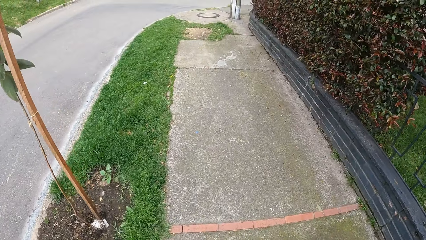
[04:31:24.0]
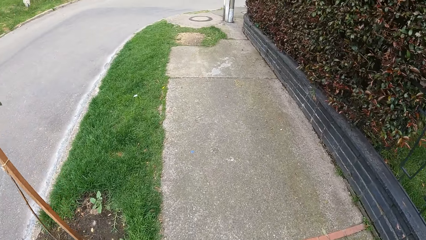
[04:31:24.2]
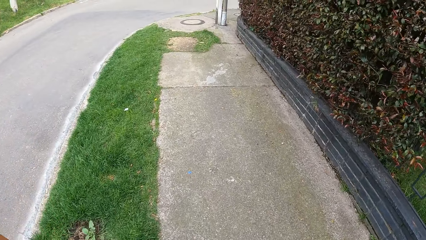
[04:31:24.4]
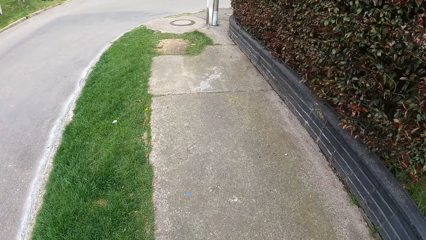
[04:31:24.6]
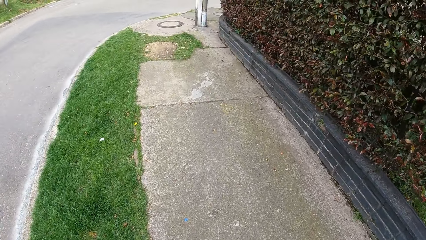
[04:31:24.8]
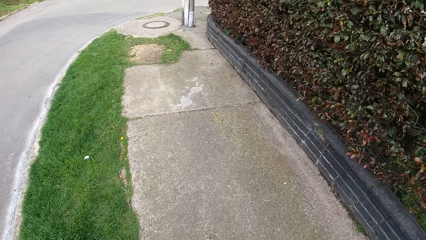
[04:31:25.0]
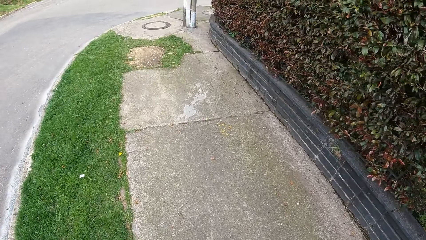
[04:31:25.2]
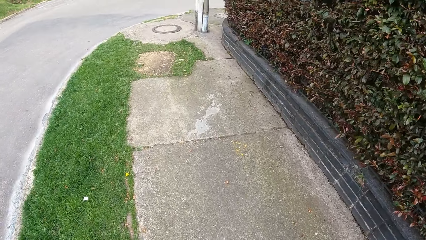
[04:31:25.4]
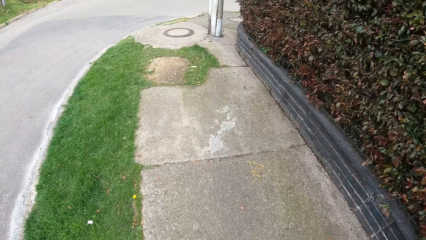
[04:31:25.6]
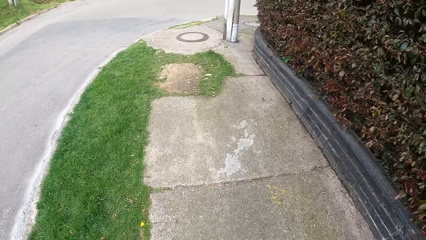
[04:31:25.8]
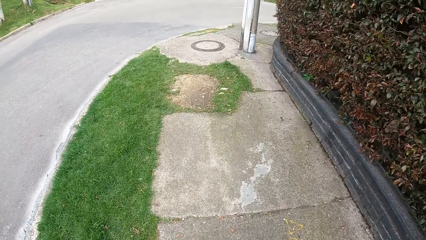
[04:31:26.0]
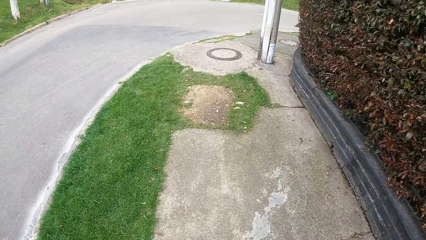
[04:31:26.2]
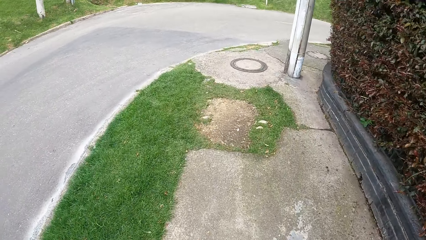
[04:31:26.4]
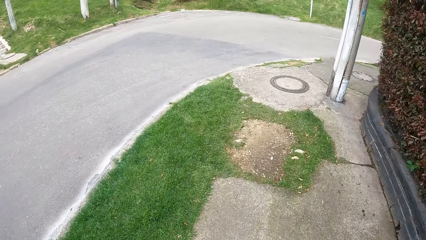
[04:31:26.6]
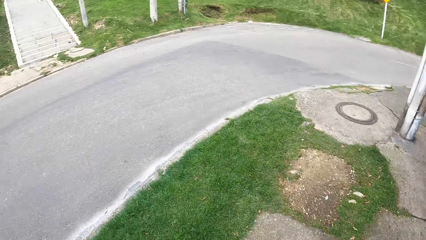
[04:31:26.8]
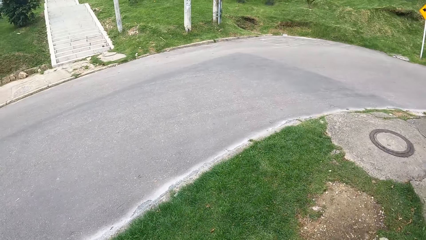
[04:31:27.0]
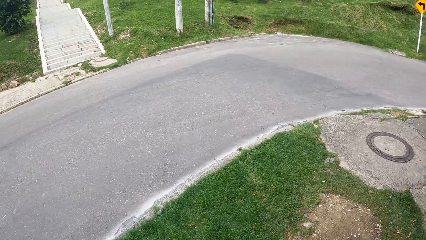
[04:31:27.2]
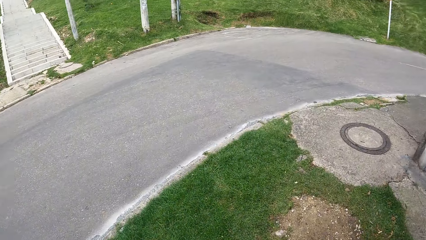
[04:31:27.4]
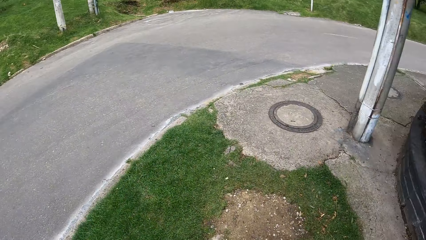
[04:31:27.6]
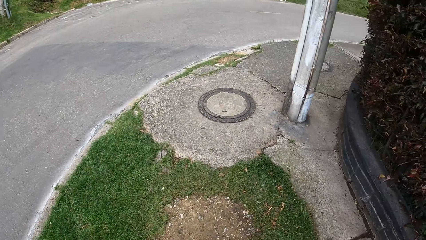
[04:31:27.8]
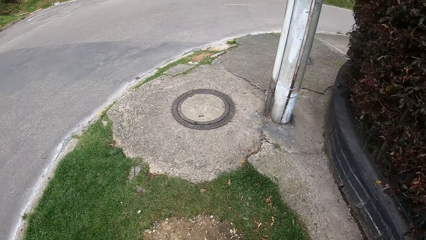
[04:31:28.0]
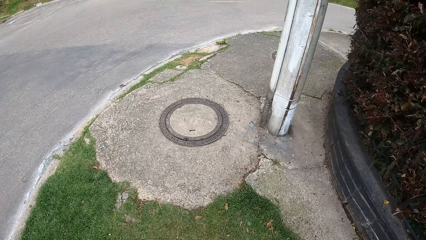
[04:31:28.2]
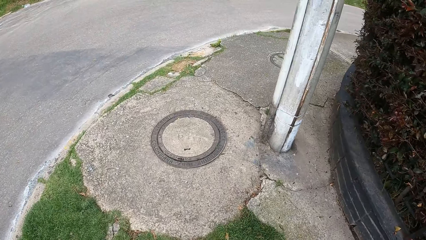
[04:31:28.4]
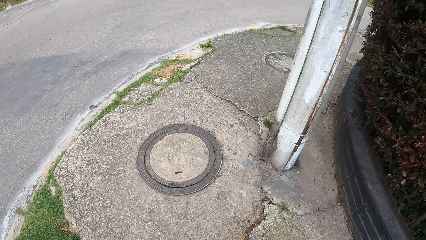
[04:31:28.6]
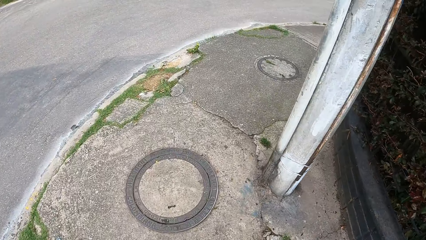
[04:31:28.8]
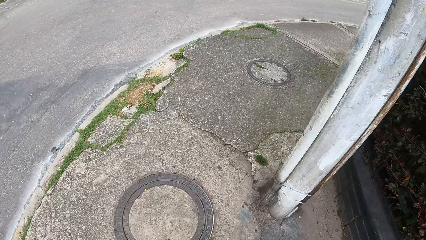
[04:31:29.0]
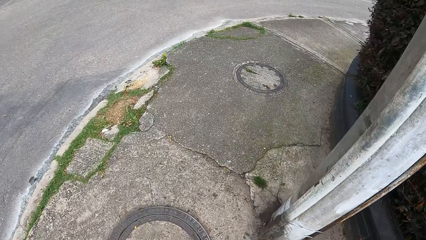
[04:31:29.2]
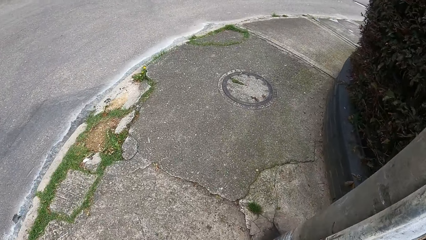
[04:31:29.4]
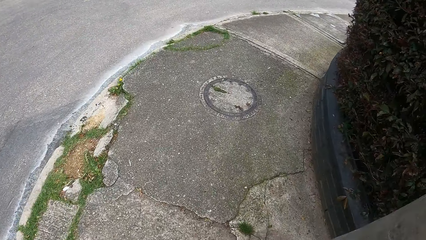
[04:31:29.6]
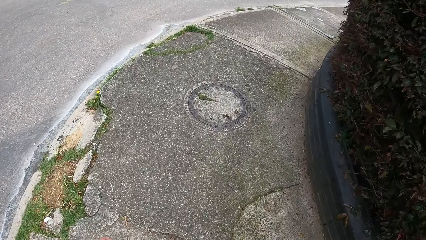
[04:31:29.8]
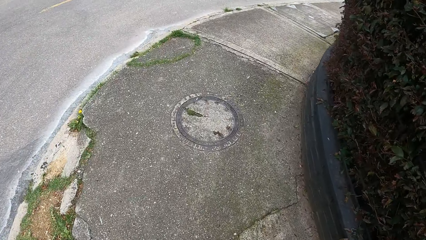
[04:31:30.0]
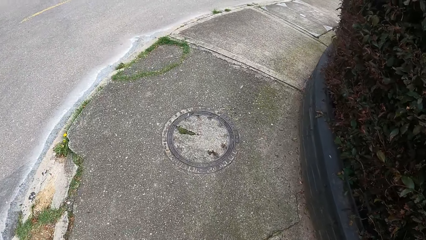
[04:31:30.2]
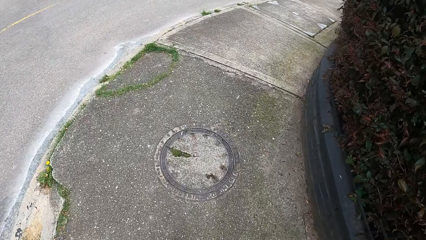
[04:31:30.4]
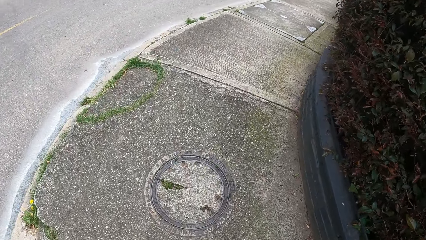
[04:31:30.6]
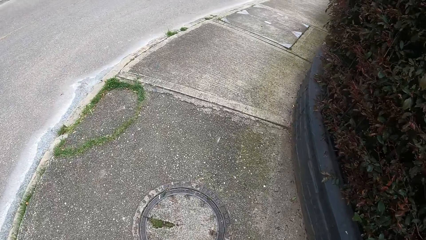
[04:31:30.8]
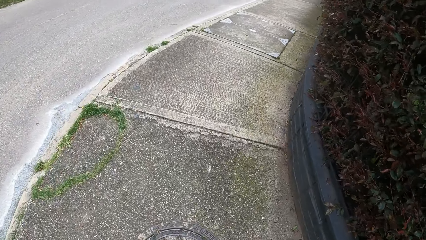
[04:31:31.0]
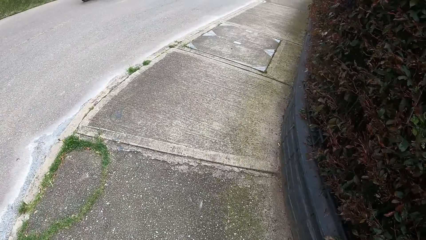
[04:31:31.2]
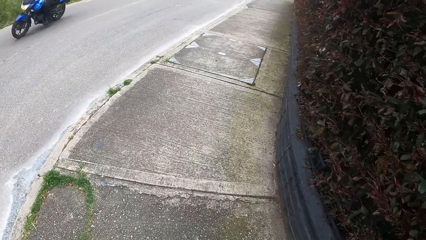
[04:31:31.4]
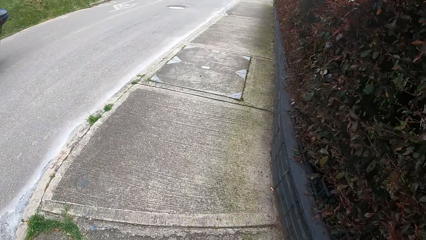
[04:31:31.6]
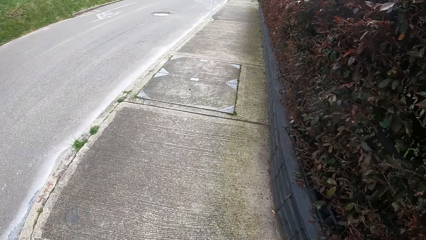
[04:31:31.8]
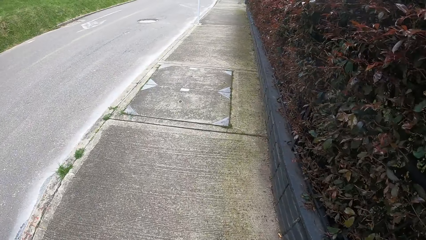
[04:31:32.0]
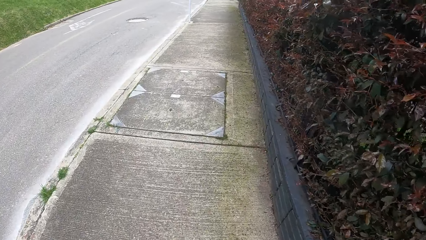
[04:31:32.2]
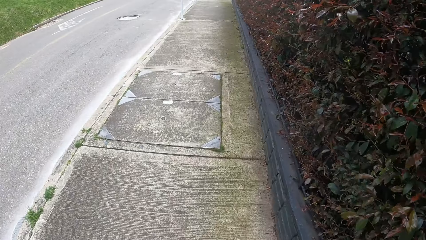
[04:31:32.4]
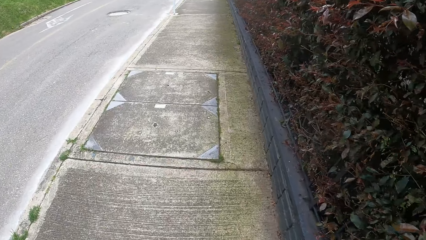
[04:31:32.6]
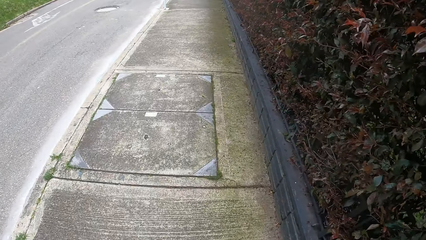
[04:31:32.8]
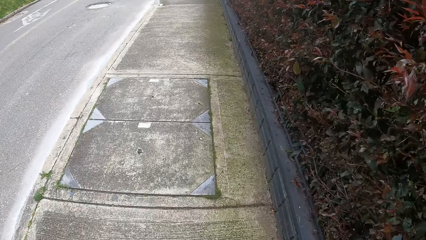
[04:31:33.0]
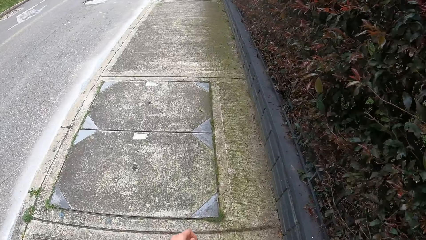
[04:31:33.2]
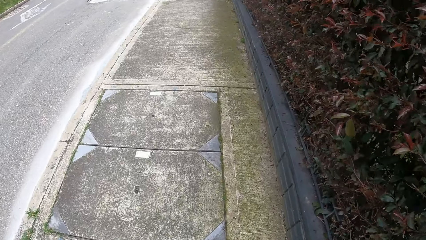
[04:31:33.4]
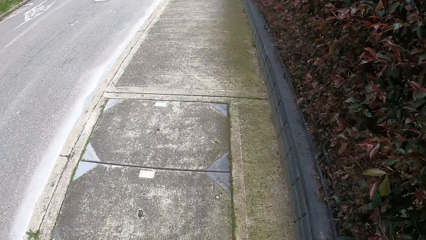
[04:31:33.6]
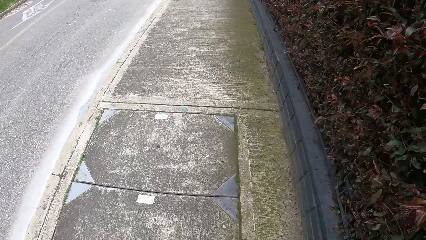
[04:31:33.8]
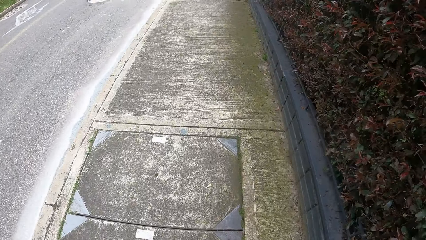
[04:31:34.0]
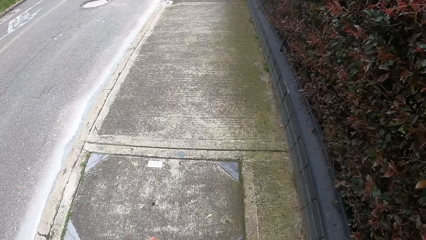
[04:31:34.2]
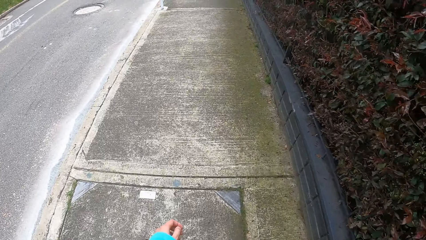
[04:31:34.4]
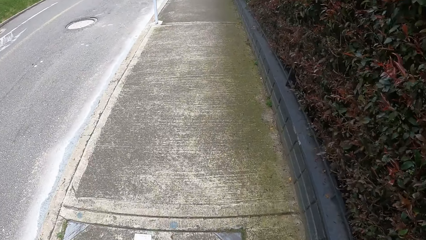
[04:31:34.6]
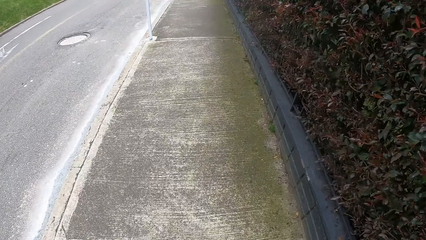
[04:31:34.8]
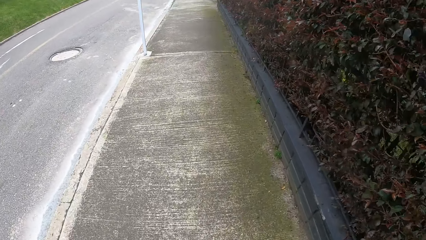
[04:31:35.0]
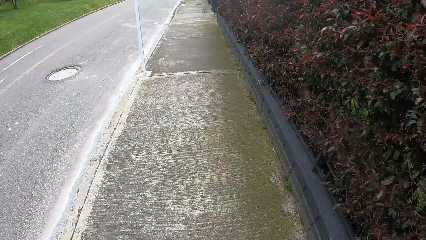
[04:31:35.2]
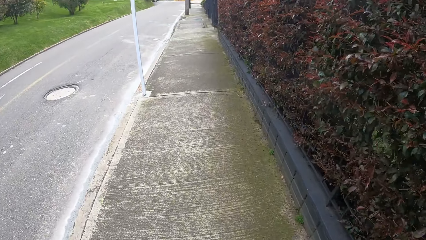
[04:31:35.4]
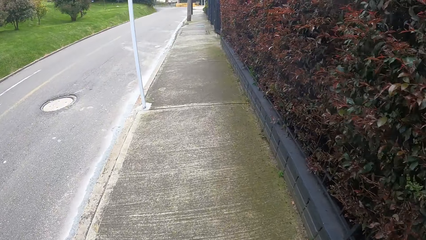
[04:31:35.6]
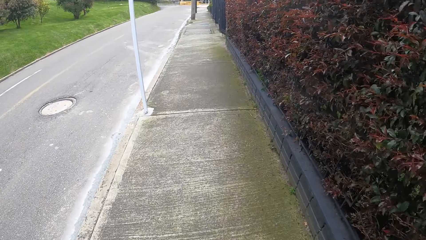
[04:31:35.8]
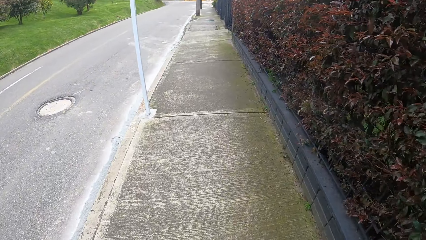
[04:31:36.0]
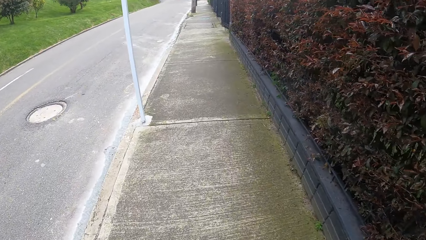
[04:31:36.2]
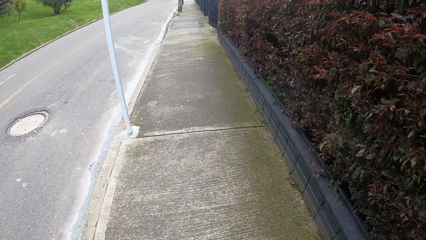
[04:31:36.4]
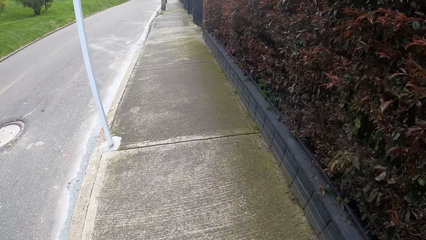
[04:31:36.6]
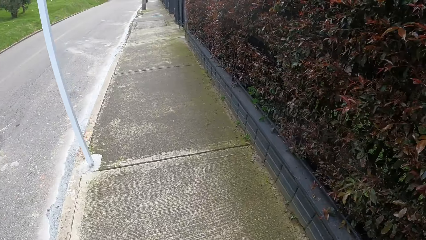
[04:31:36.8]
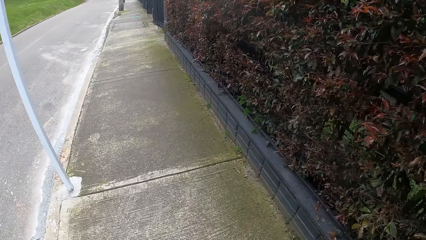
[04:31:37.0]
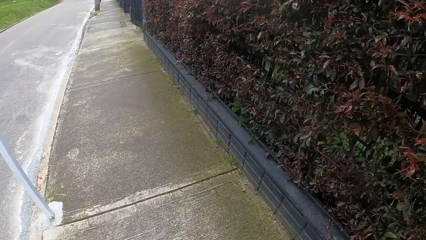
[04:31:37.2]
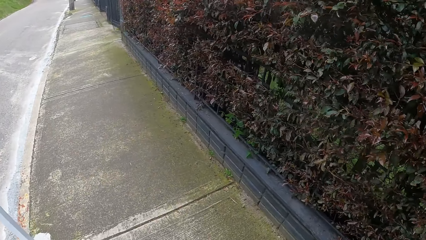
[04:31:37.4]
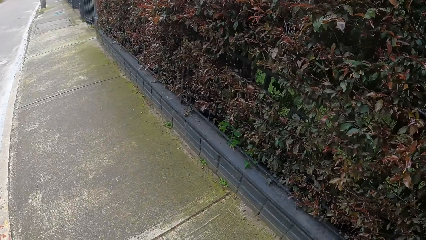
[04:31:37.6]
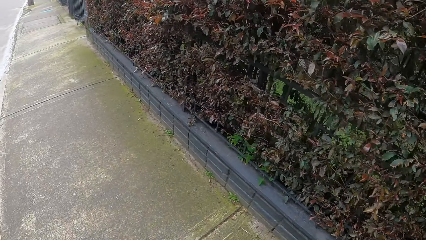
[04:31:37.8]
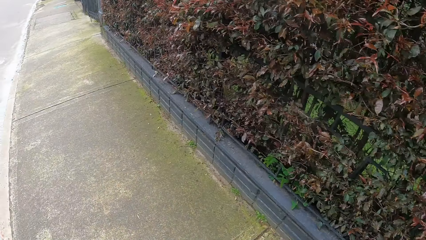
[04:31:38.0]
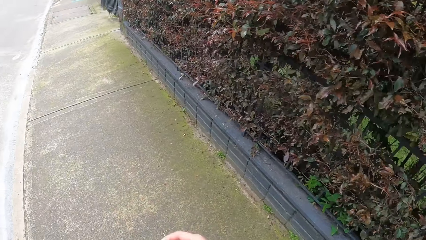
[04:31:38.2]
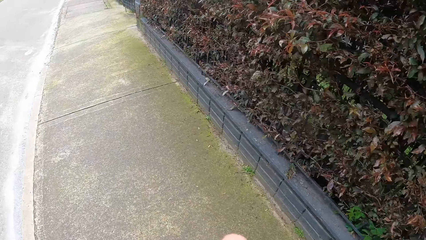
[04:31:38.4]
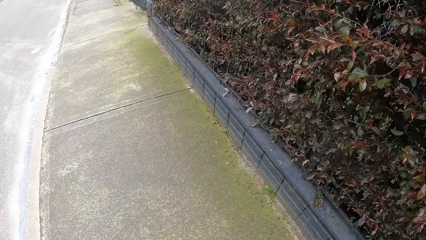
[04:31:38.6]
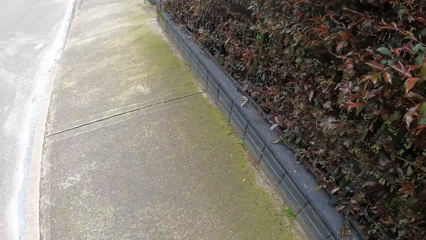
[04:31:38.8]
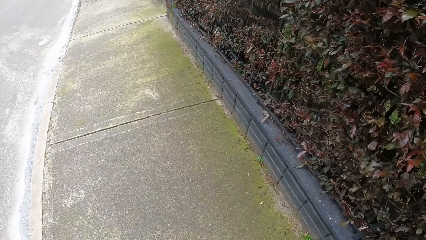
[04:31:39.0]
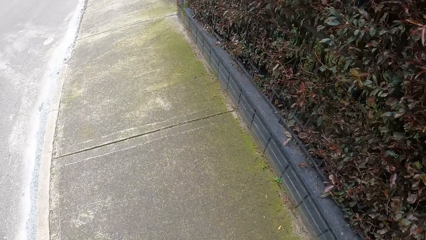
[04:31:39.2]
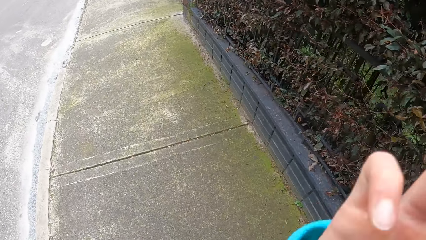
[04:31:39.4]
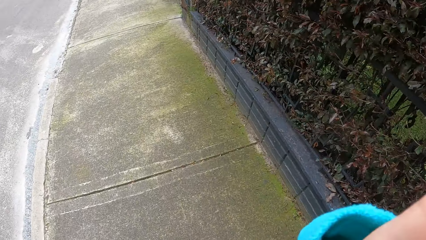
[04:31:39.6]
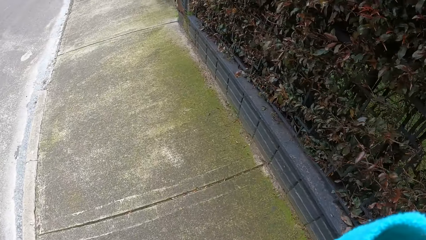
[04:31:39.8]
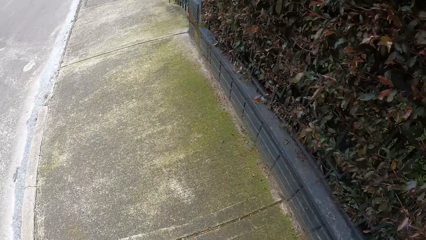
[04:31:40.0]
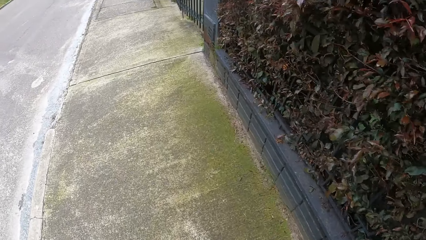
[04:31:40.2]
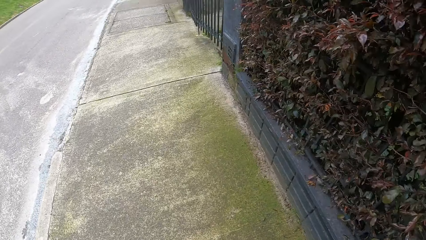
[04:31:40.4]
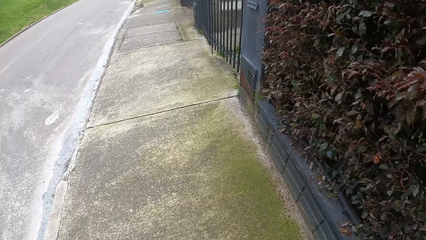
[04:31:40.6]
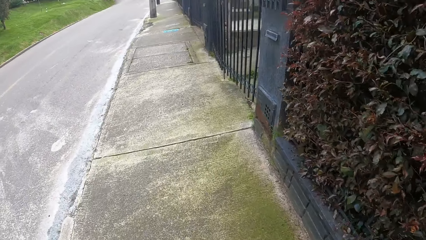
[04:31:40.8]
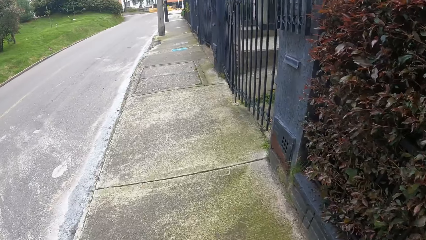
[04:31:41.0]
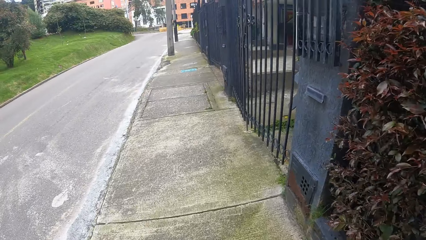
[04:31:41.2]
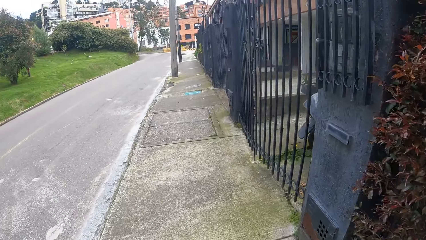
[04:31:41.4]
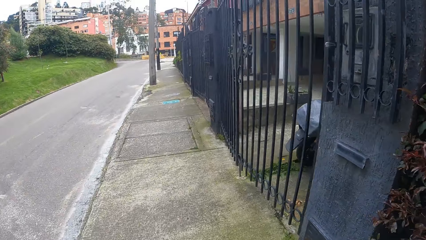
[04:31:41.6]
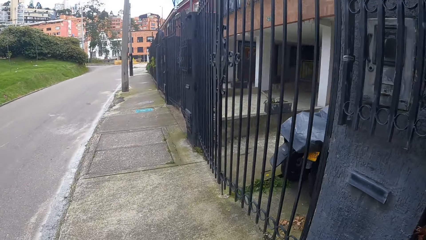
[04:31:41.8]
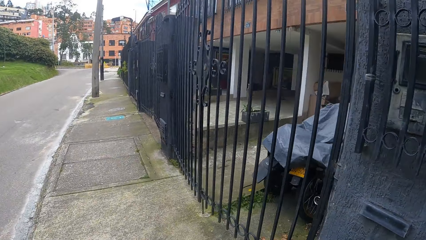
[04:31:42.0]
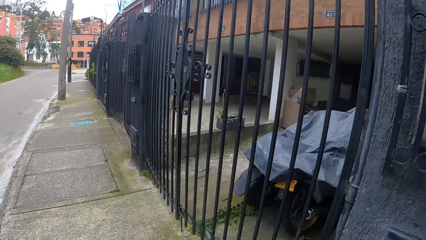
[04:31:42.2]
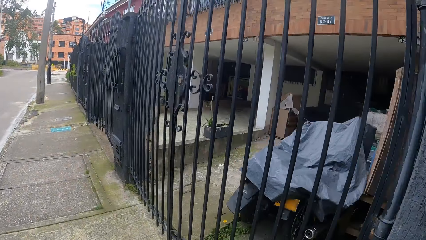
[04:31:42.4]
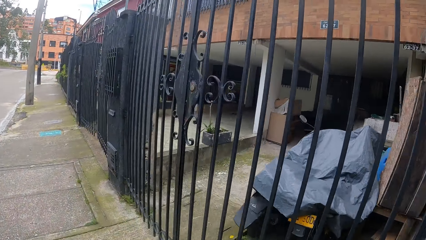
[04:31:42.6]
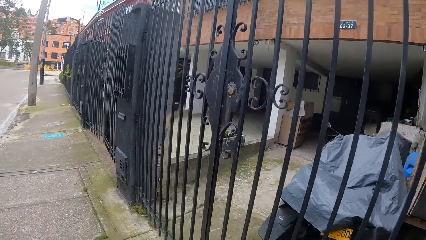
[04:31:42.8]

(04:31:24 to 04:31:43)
The camera wearer turns around. They turn on the corner. A motorcycle rides past the camera wearer. The camera wearer walks on the sidewalk. They raise their hand. They touch their camera with their right hand.
